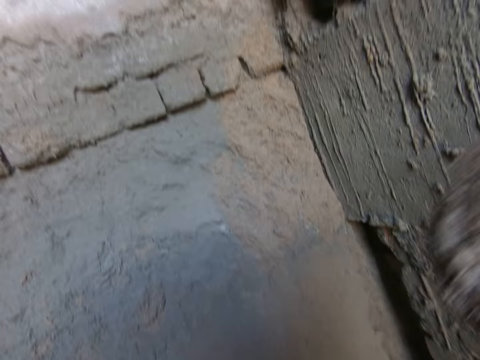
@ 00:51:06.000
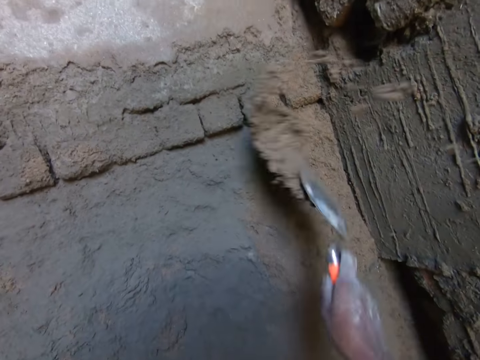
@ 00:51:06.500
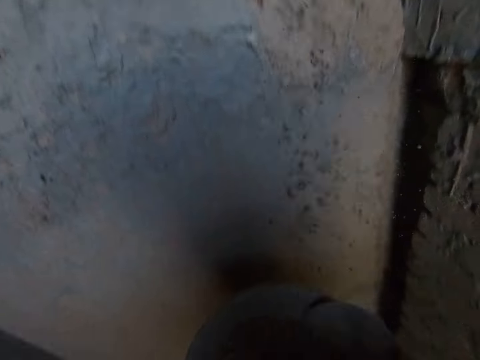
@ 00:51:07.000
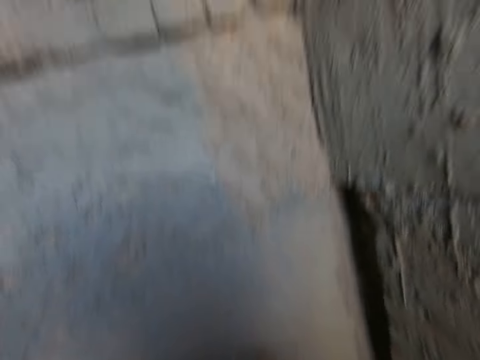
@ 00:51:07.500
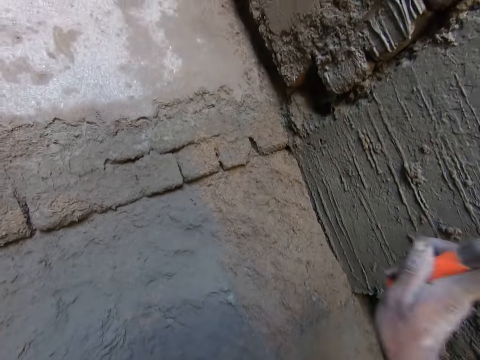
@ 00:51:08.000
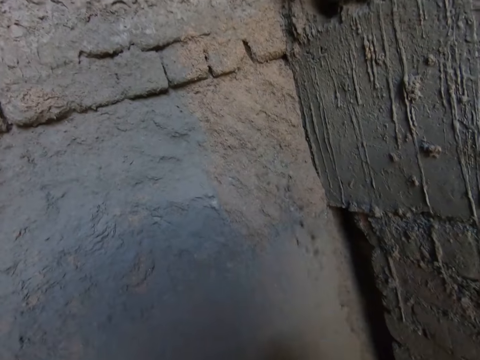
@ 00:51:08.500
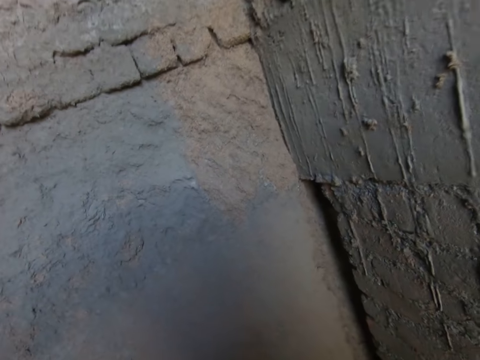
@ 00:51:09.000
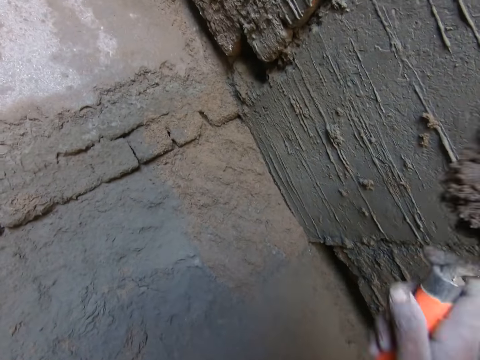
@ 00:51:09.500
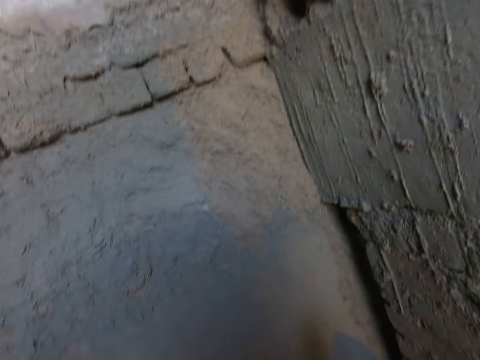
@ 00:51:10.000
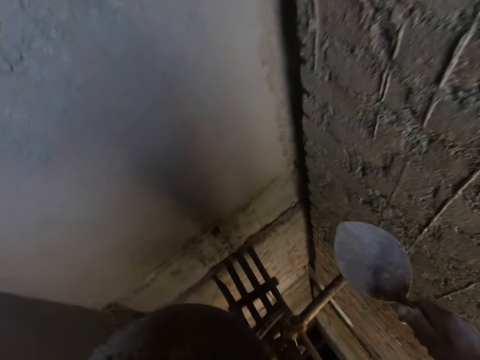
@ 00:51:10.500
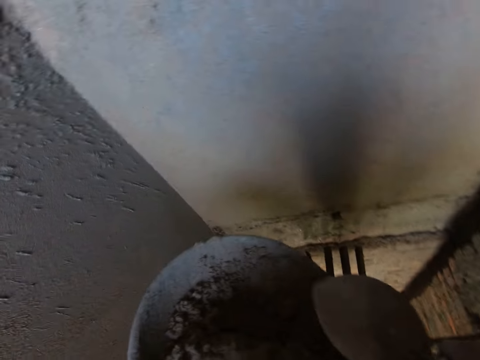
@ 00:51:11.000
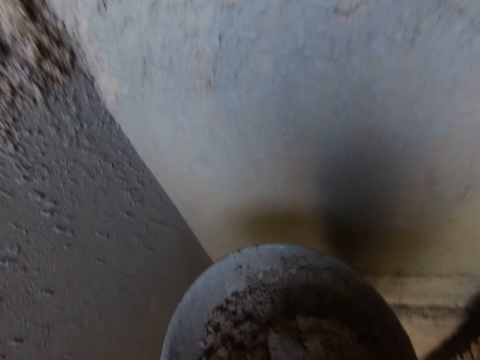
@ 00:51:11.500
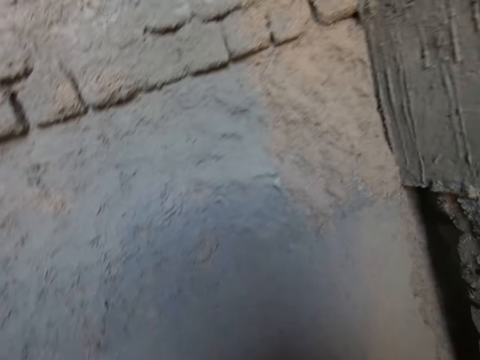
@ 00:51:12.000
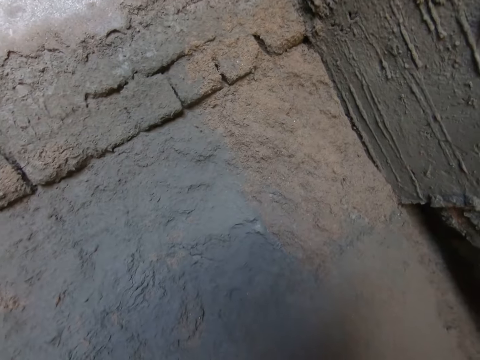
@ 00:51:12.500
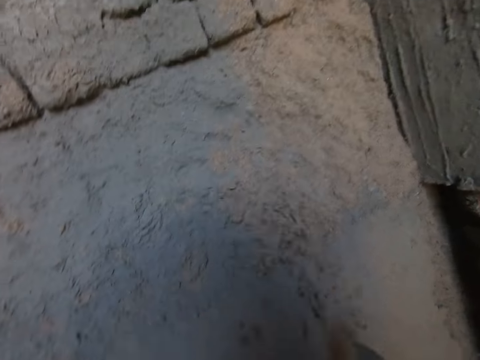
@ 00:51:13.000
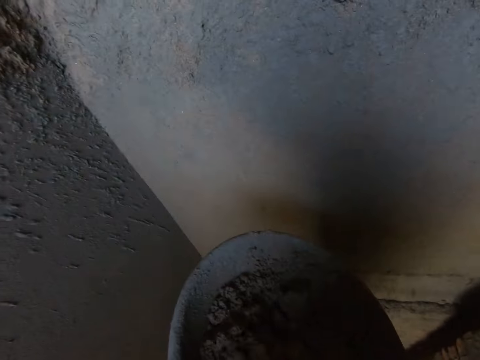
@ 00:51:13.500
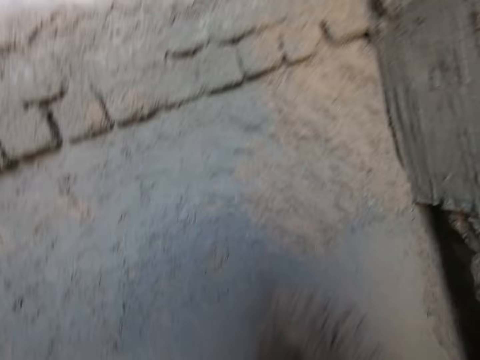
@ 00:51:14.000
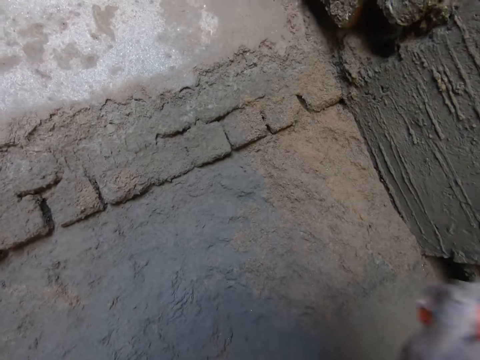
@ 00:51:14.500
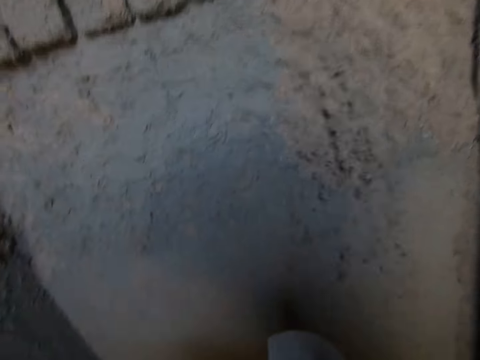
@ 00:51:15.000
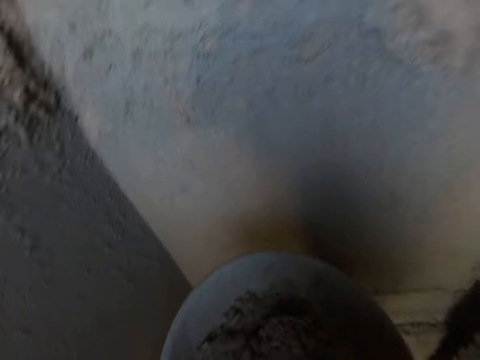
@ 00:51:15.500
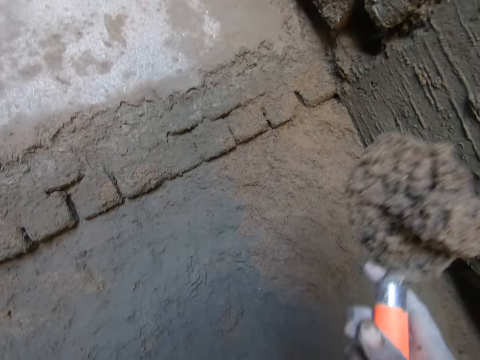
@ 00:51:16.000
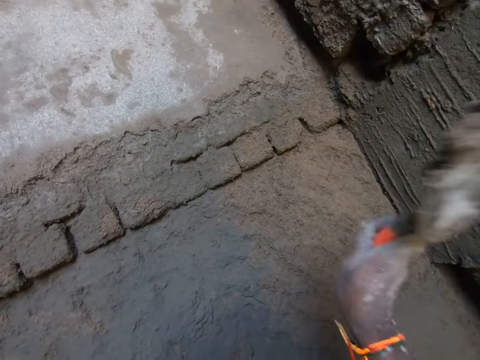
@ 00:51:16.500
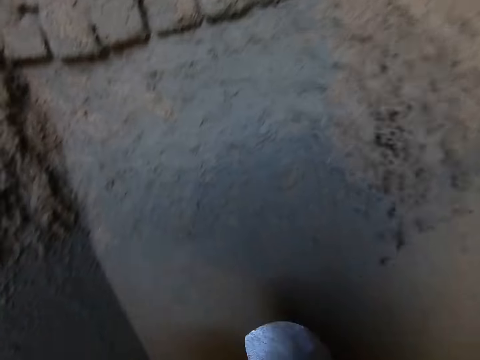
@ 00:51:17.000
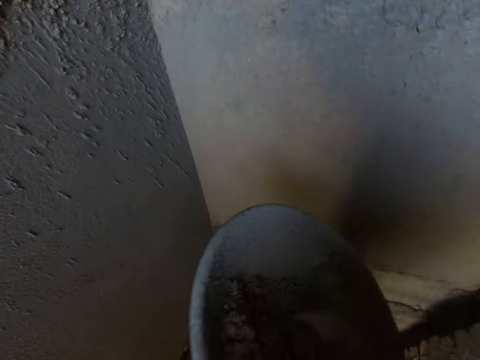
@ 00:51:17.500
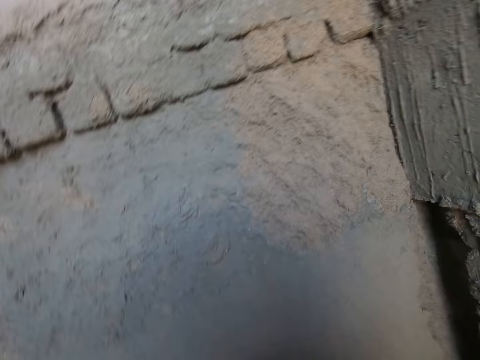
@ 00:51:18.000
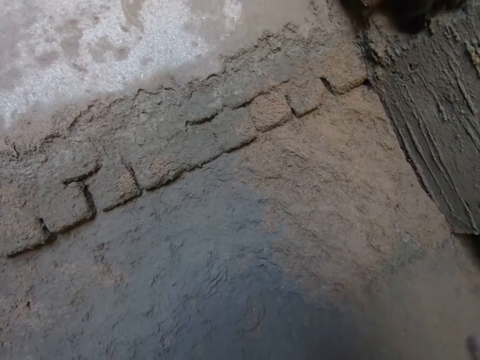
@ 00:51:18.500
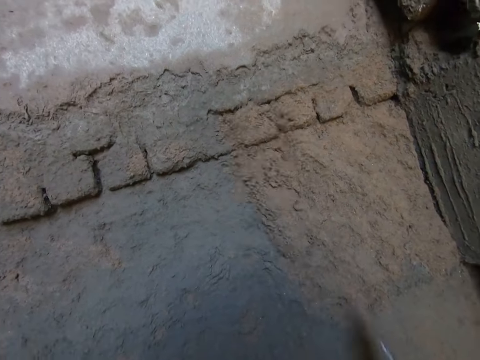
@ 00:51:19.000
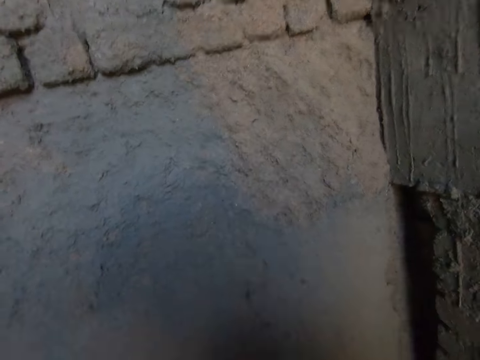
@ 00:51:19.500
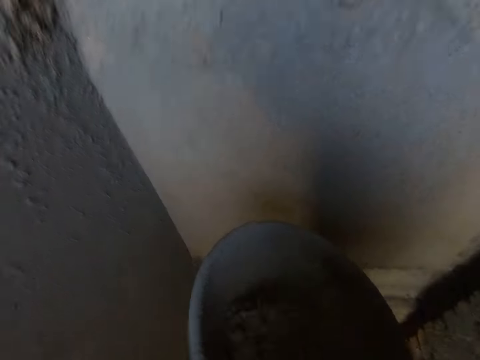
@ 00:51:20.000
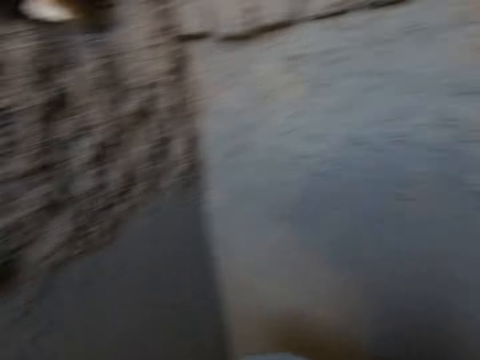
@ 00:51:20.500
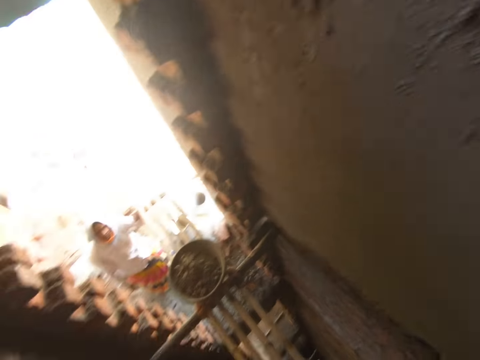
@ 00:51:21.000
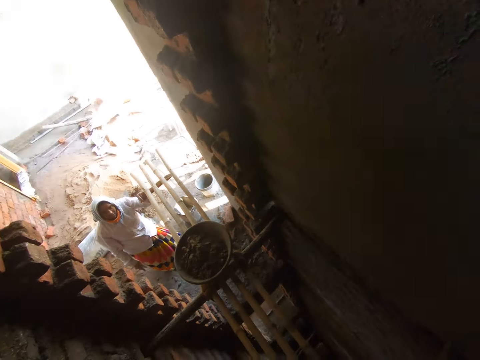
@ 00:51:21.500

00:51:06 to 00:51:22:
The camera wearer scoops cement mixture. They throw the cement mixture on the wall. They scoop the cement mixture. They throw the cement mixture on the wall. They scoop the cement mixture. They throw the cement mixture on the wall. They scoop the cement mixture. They throw the cement mixture on the wall. They scoop the cement mixture. They throw the cement mixture on the wall. They scoop the cement mixture on the wall. They throw the cement mixture on the wall. They scoop the cement mixture. They throw the cement mixture on the wall. They scoop the cement mixture.

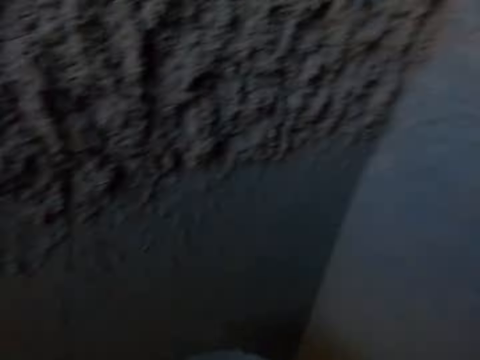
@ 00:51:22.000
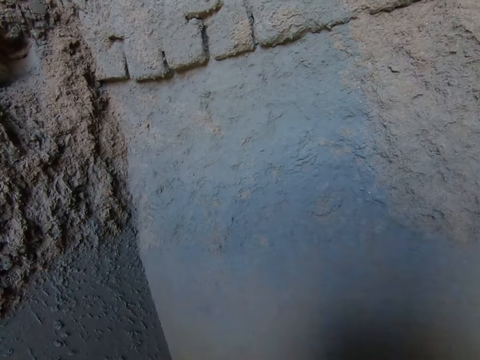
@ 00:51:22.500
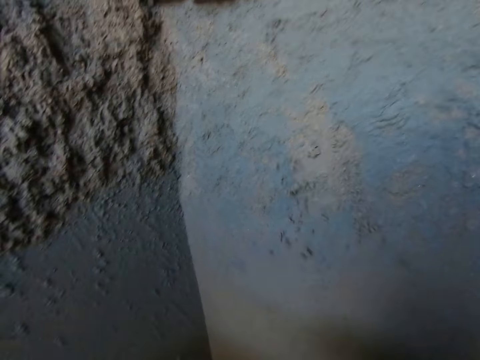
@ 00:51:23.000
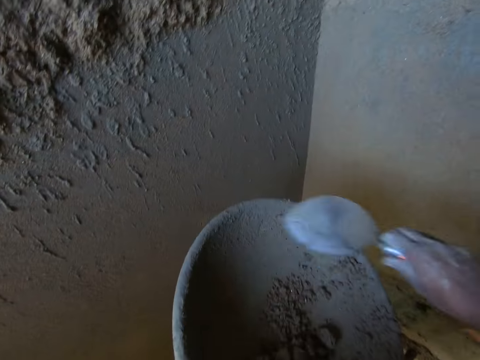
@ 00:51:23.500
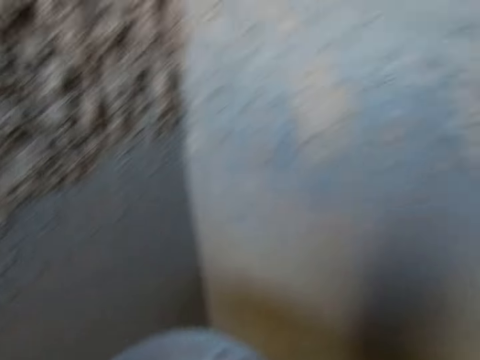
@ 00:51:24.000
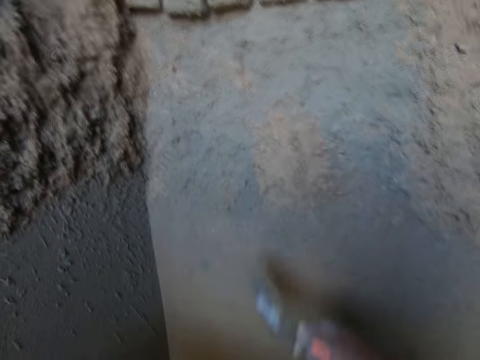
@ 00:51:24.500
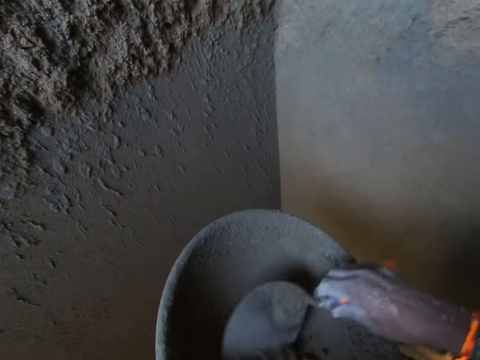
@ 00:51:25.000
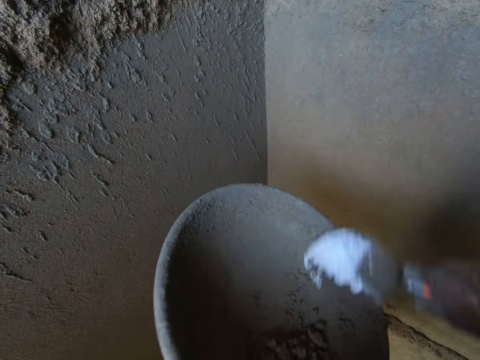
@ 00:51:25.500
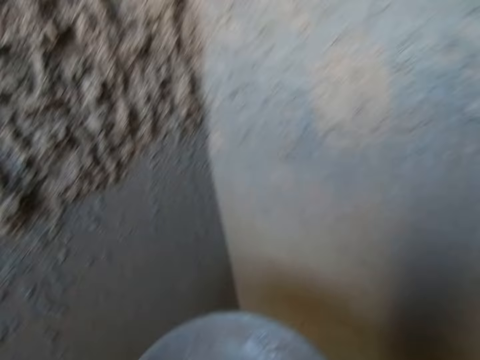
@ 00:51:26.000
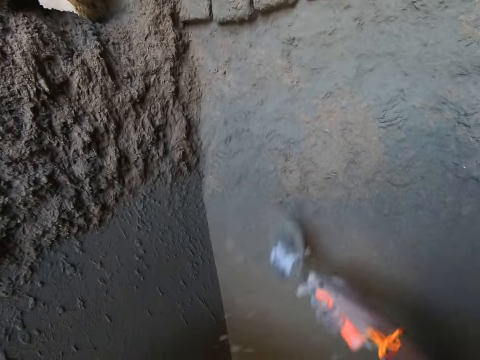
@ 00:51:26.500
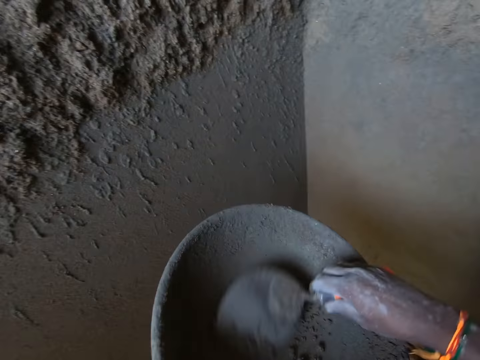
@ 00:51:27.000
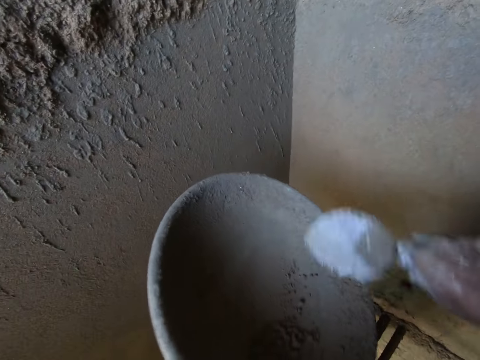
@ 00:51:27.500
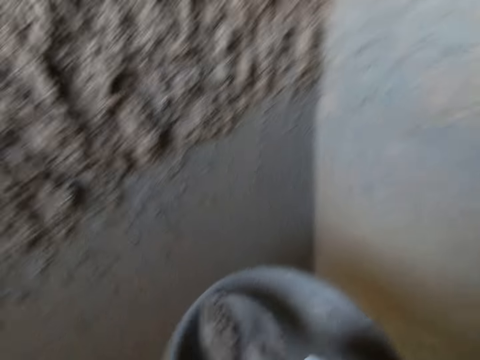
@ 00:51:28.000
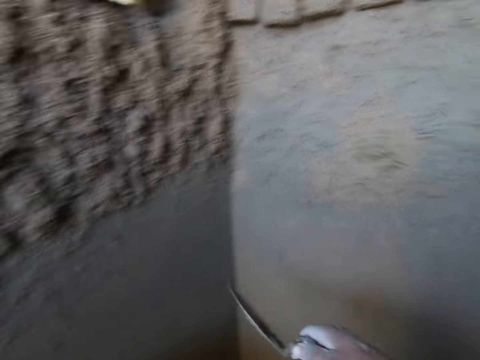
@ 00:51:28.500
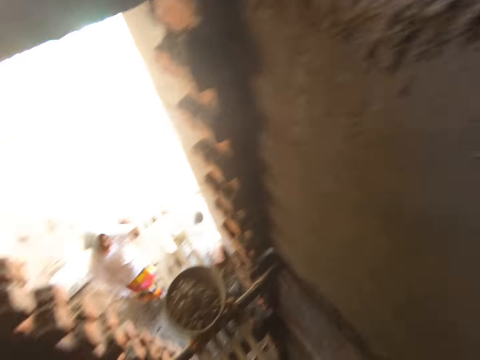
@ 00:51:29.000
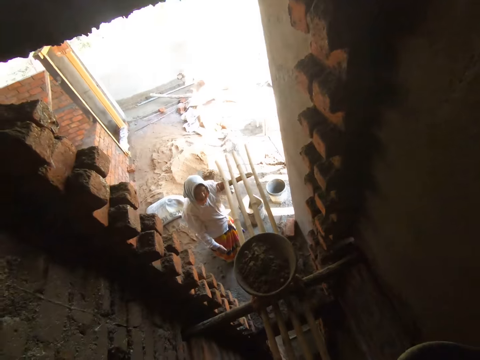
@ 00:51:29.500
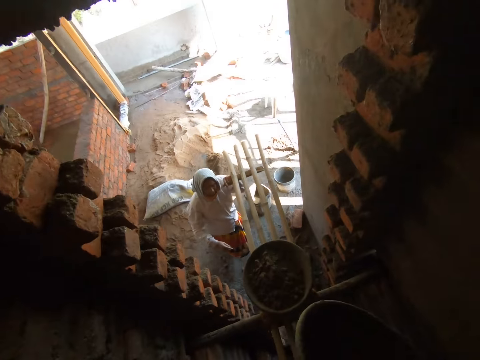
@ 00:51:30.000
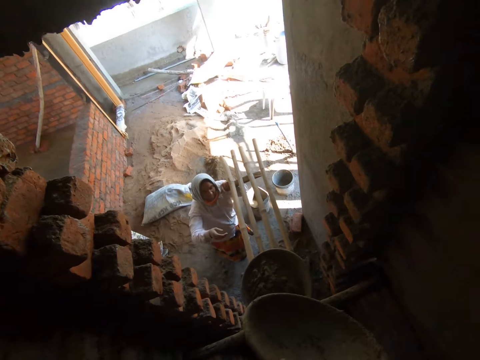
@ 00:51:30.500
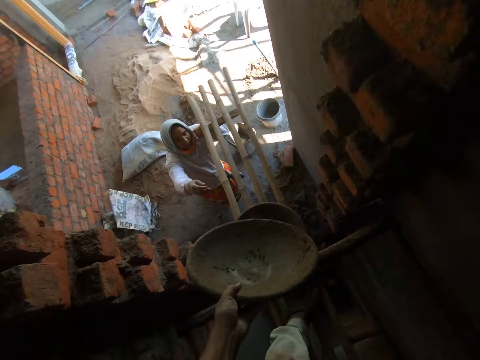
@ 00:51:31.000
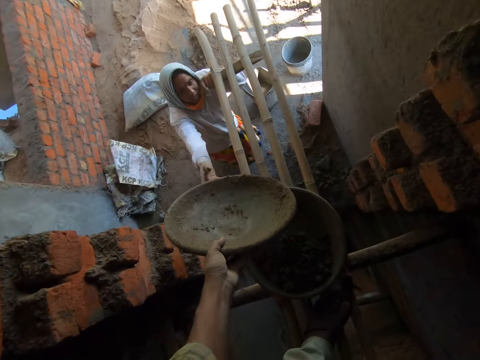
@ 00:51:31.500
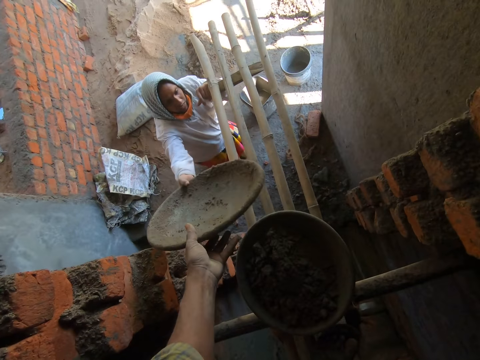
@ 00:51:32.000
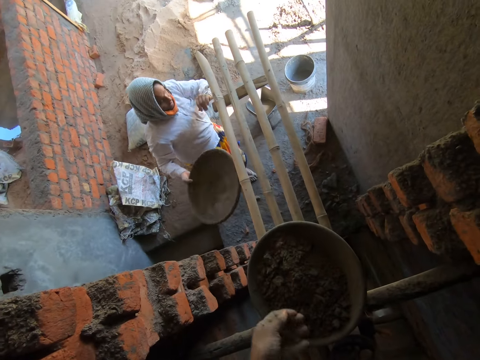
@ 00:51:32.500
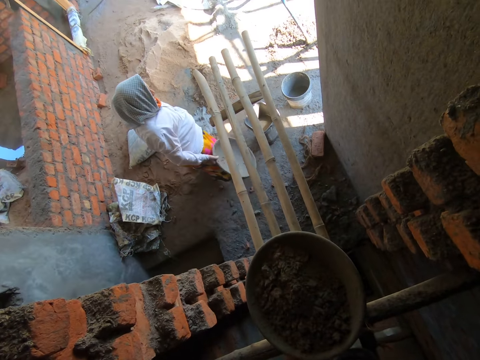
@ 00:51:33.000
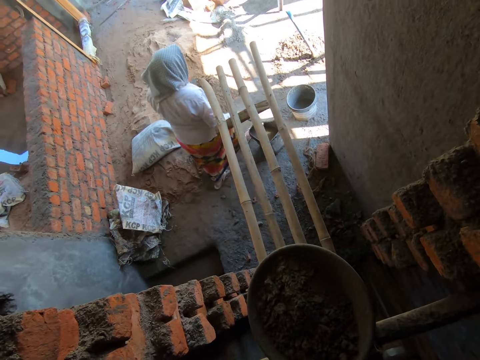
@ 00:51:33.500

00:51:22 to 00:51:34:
The camera wearer throws a cement mixture on the wall. He scoops the cement mixture. He throws the cement mixture on the wall. He scoops the cement mixture. He throws the cement mixture on the wall. He scoops the cement mixture. He throws the cement mixture on the wall. He interacts with a woman. He passes the pan to the woman with his left hand. The woman collects the tray from the camera wearer with her right hand.
